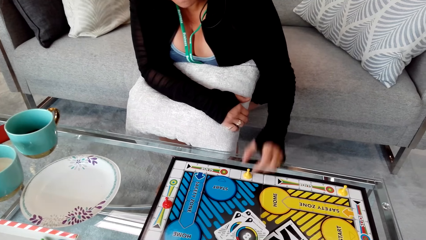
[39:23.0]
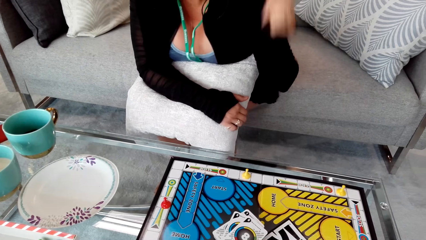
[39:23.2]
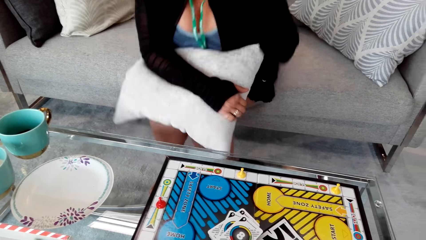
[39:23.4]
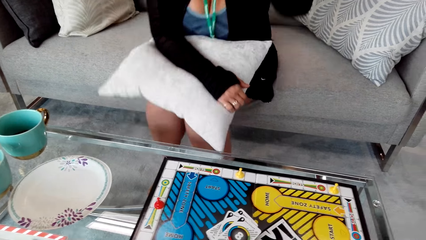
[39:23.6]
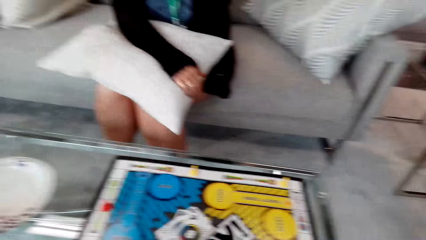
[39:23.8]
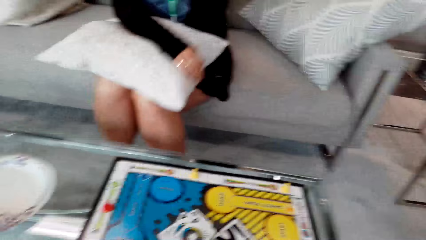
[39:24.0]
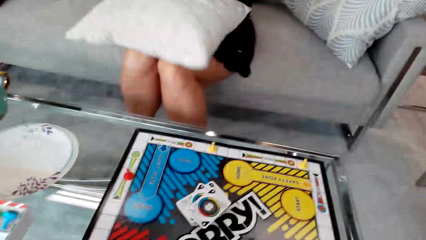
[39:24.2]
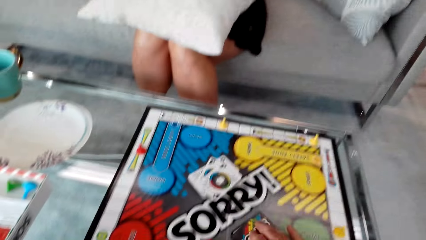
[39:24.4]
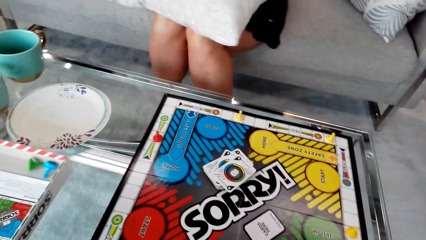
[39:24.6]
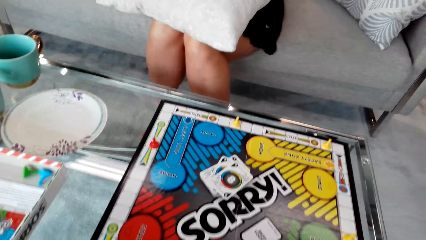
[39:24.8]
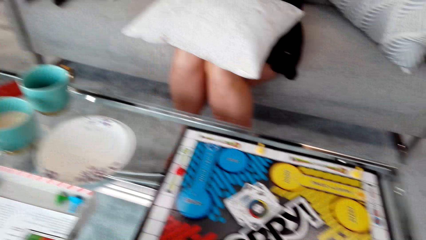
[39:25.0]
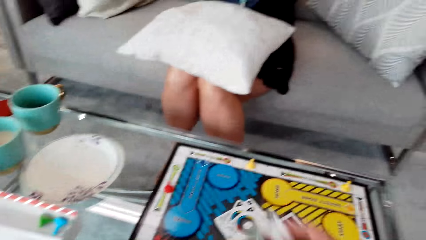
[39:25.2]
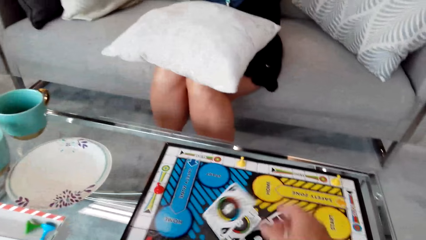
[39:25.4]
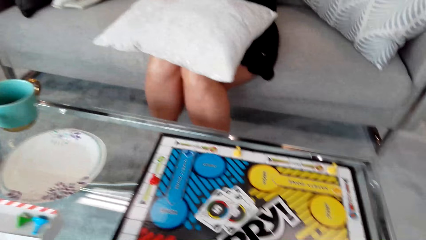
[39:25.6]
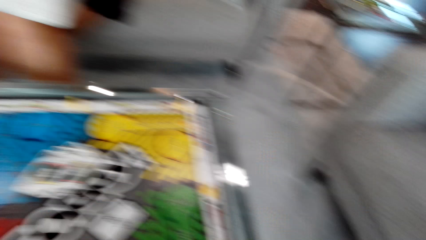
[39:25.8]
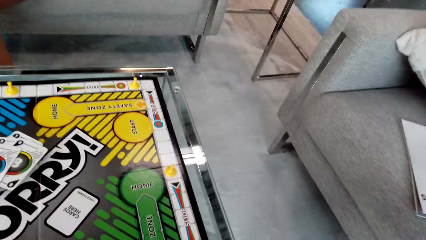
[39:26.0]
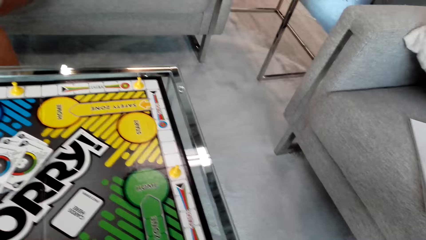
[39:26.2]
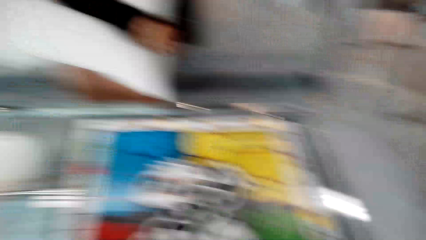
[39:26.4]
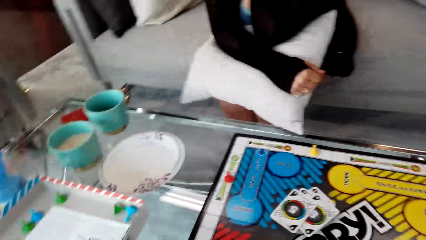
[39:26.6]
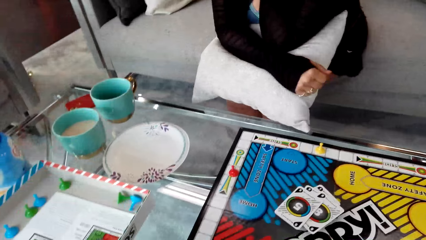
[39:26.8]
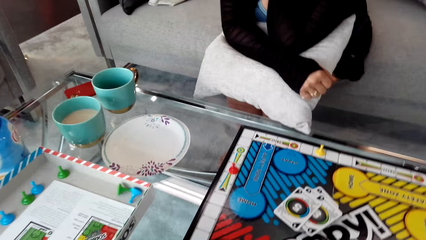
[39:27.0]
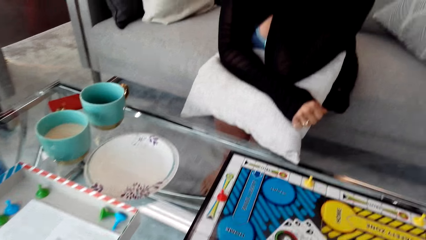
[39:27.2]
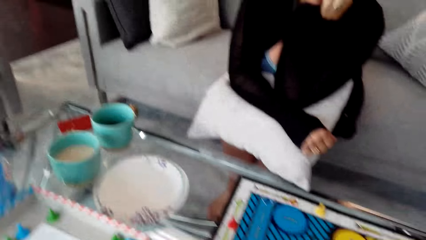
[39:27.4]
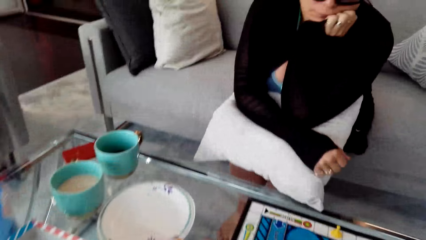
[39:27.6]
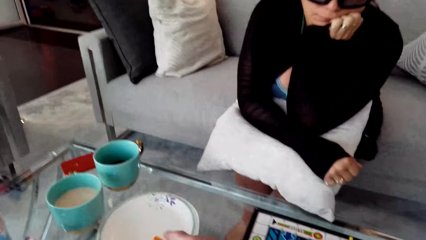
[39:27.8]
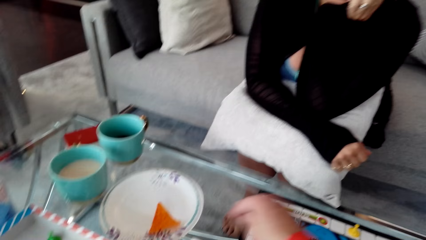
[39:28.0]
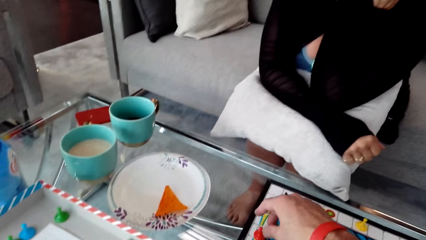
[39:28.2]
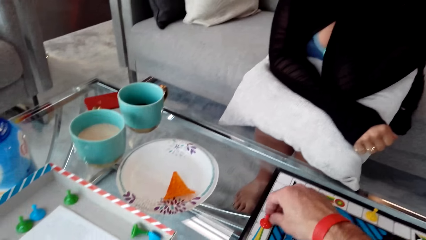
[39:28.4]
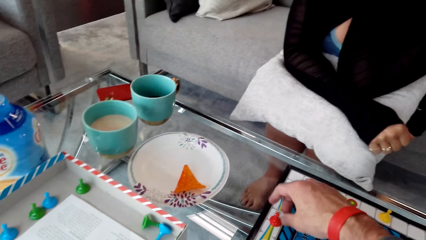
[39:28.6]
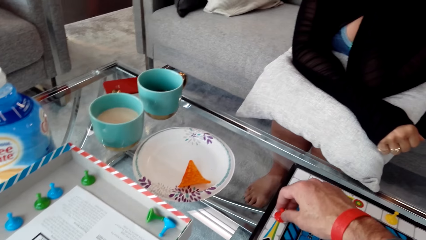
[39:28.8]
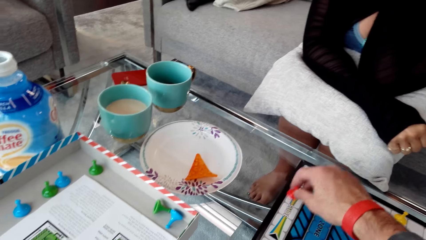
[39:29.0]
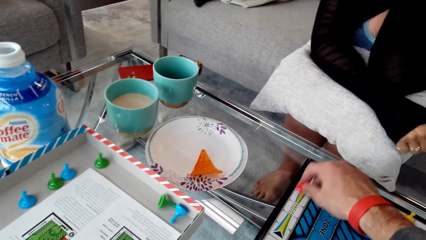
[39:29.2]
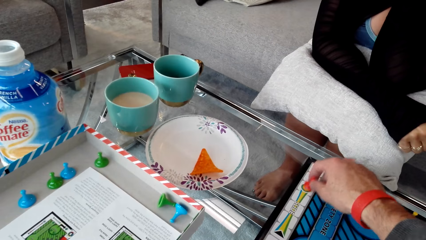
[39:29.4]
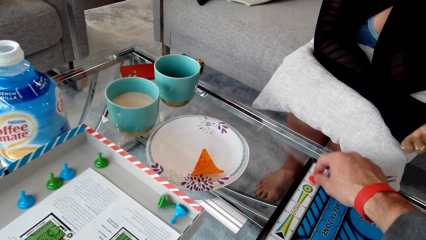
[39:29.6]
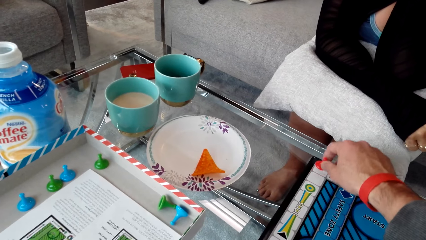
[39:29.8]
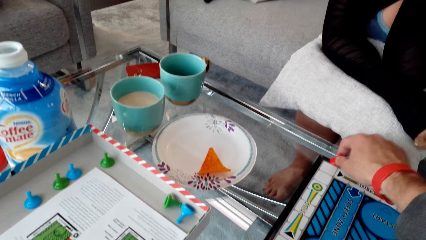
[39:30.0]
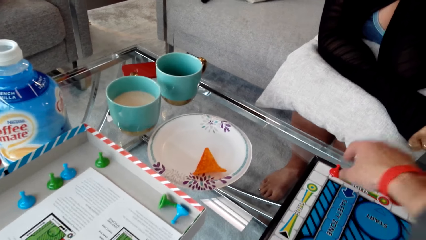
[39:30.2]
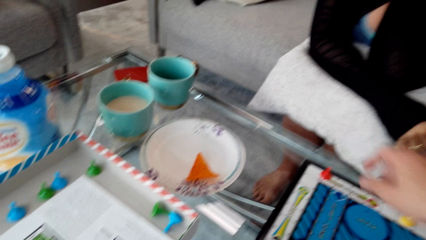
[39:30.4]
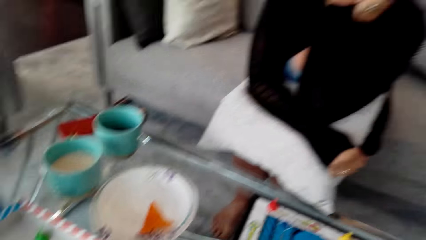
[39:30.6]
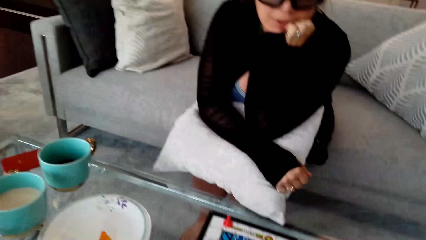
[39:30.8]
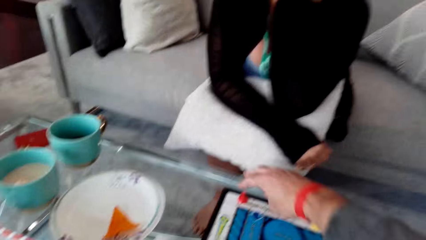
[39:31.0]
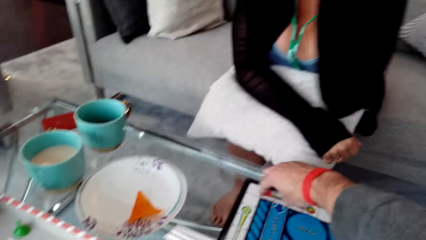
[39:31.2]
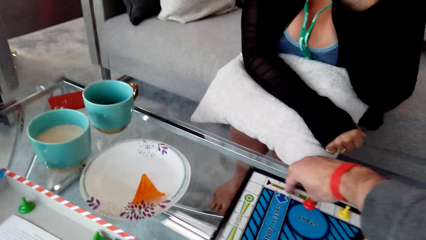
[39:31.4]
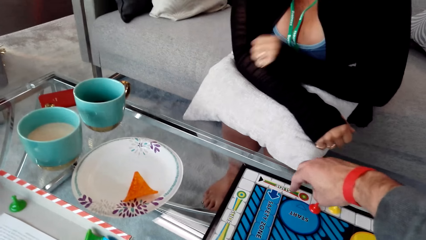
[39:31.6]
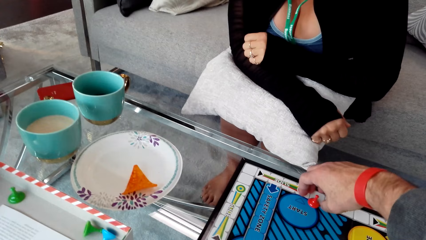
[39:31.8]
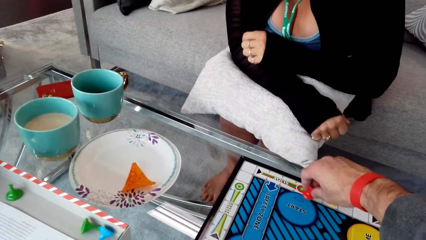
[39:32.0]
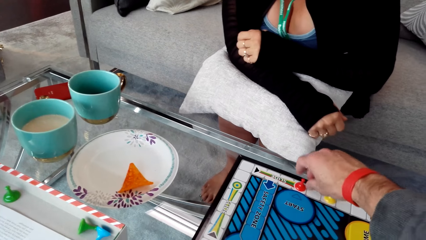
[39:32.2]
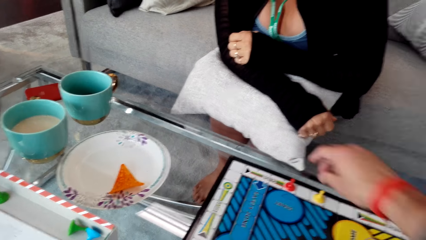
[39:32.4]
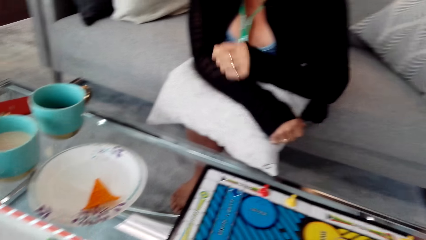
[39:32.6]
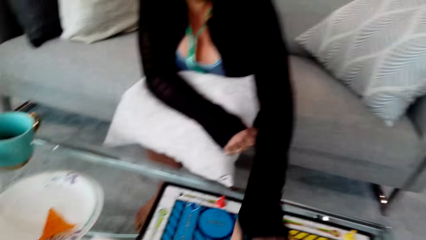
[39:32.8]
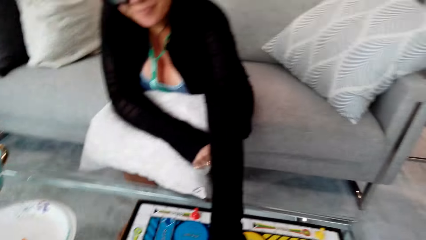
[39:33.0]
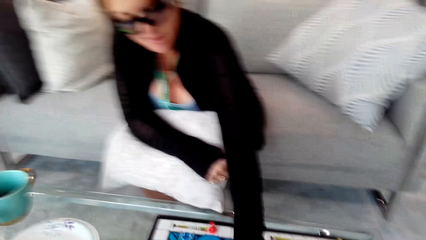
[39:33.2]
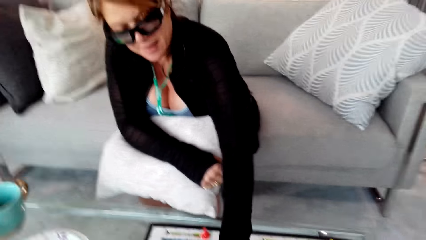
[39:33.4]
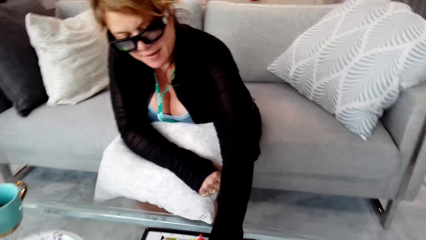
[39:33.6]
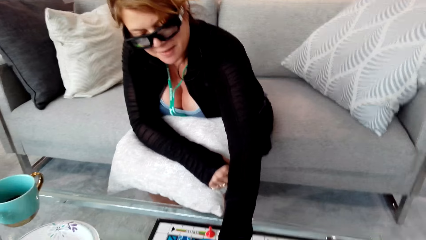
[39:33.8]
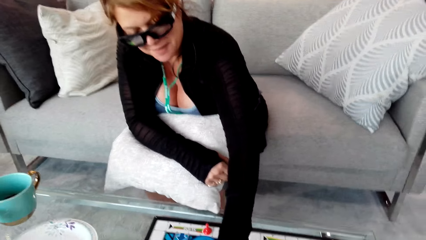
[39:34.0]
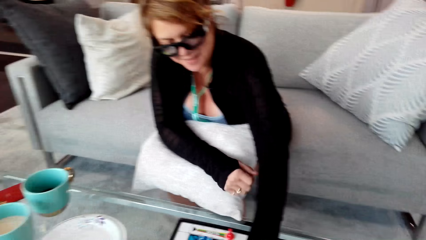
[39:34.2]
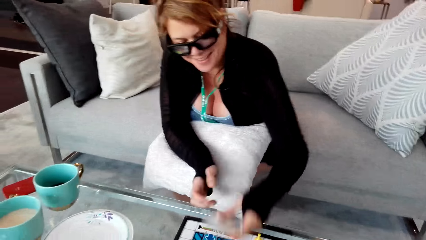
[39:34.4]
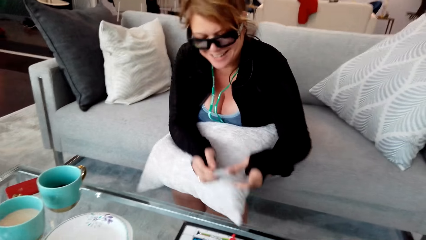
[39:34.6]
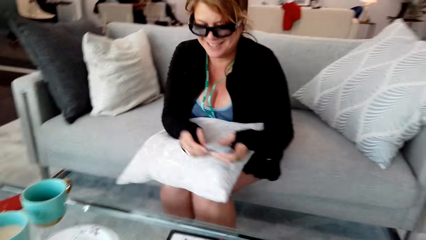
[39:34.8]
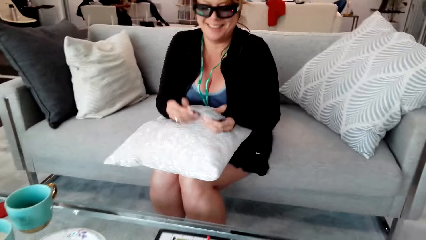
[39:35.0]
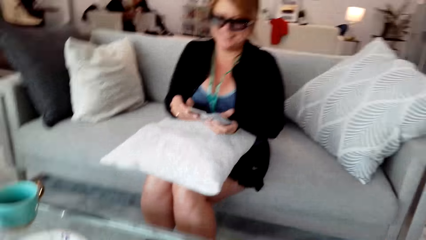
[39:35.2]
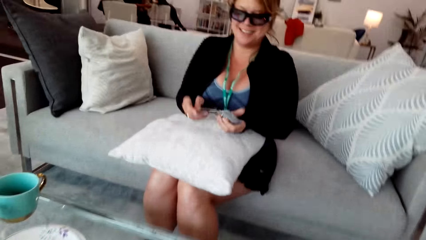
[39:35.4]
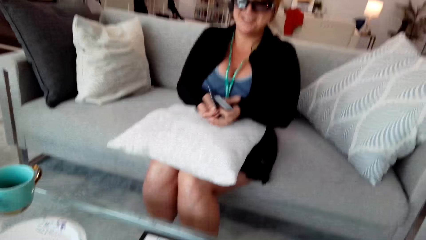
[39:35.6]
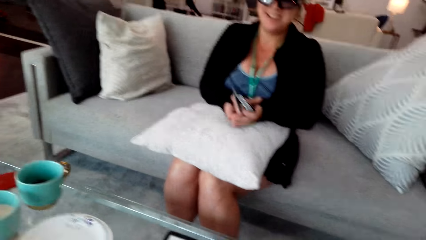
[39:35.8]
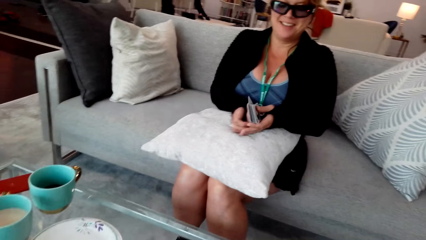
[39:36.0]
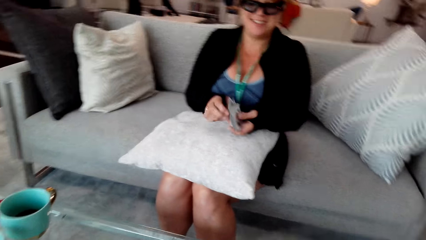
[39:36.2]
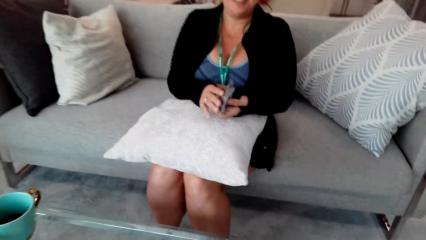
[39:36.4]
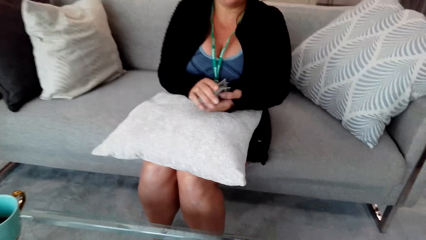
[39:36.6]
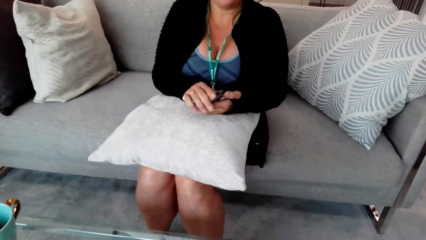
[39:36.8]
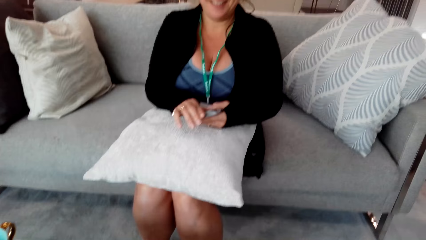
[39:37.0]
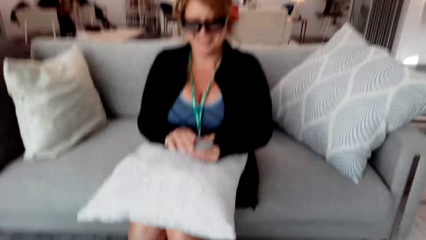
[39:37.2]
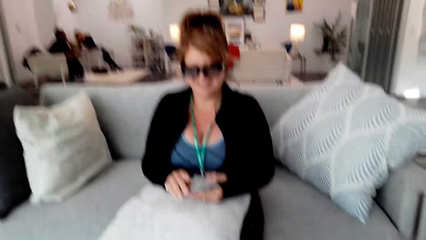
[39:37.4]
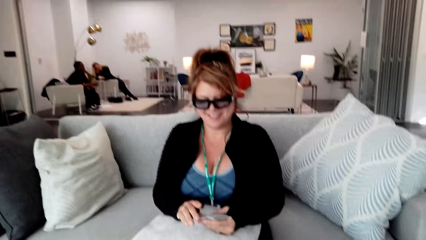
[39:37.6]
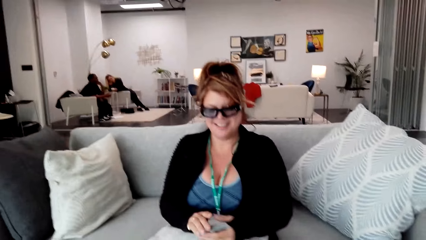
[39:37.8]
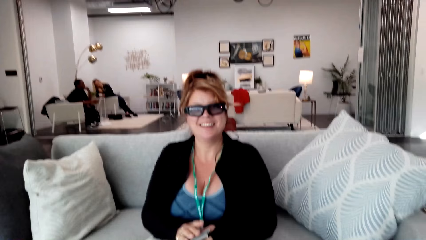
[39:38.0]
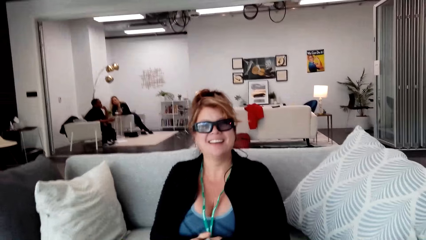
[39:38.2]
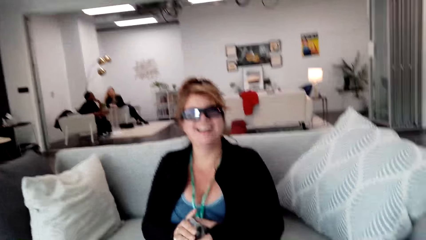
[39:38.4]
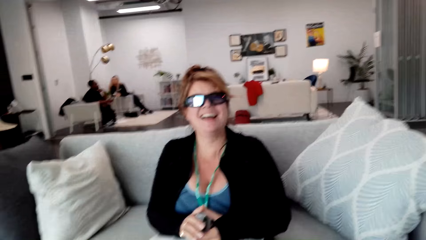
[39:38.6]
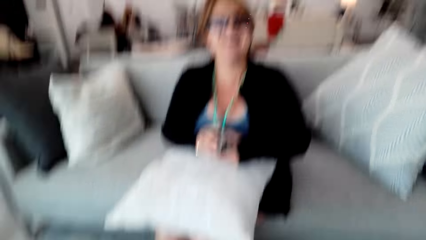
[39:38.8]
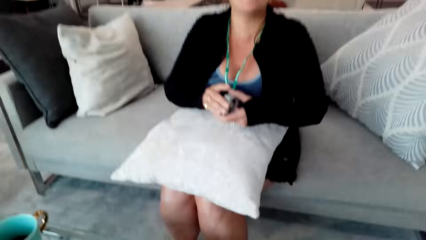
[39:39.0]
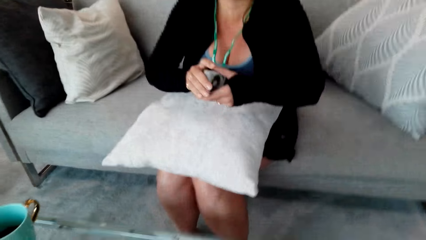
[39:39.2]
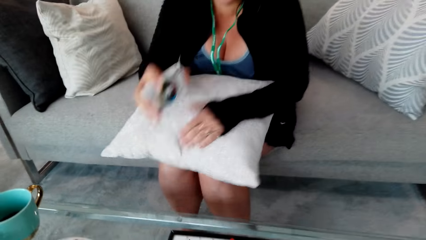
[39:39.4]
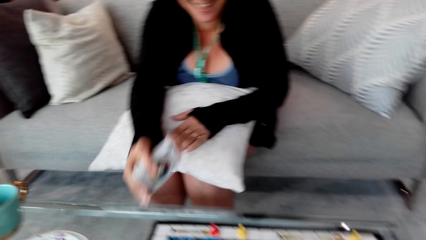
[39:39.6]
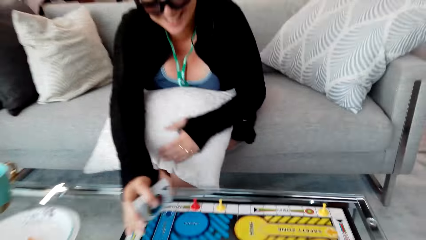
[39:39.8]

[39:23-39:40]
The camera wearer drops the card. They move the clip. A woman picks the card. The camera wearer converses with the woman.
